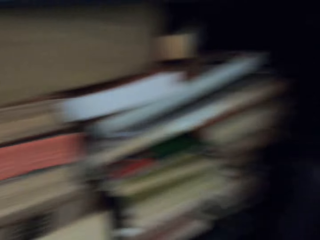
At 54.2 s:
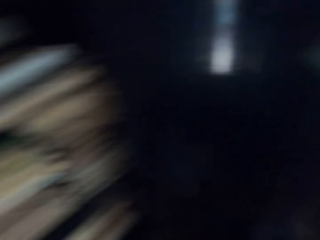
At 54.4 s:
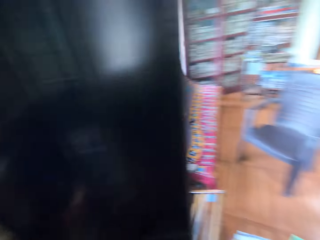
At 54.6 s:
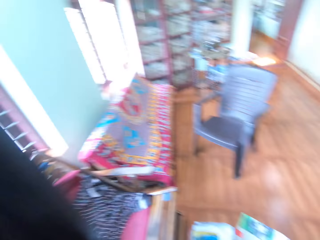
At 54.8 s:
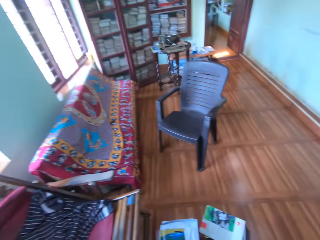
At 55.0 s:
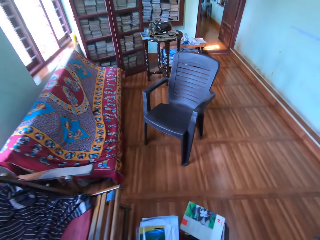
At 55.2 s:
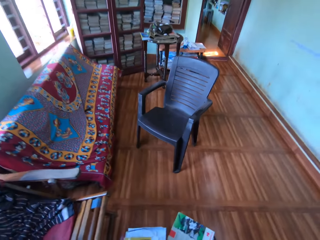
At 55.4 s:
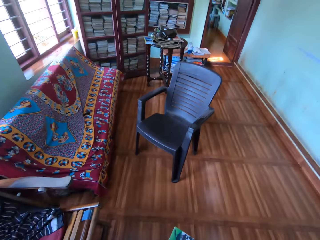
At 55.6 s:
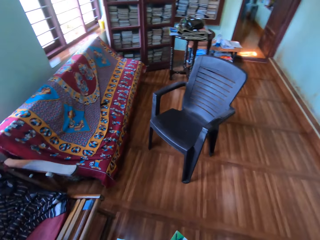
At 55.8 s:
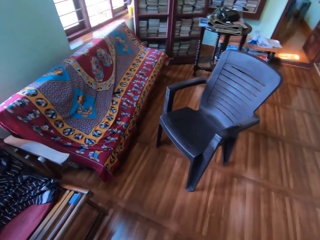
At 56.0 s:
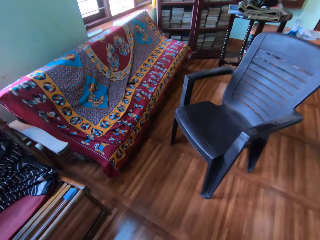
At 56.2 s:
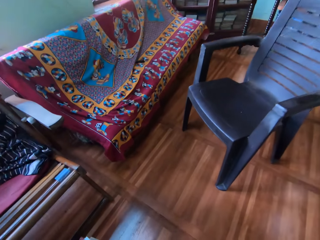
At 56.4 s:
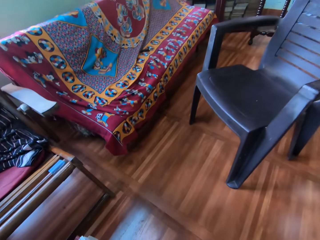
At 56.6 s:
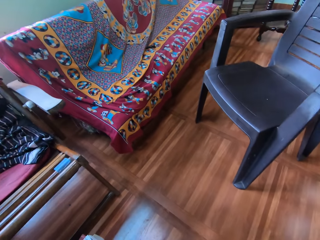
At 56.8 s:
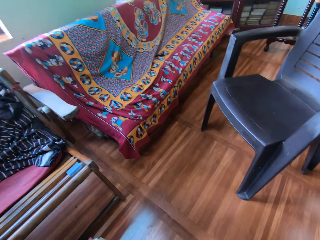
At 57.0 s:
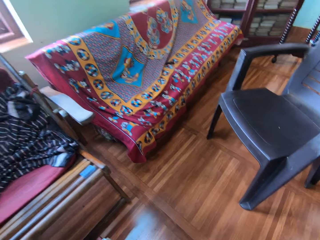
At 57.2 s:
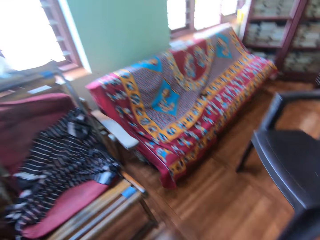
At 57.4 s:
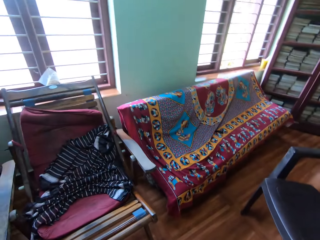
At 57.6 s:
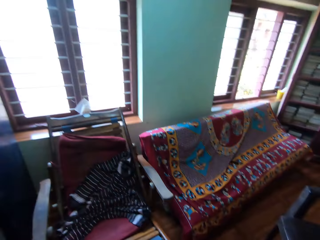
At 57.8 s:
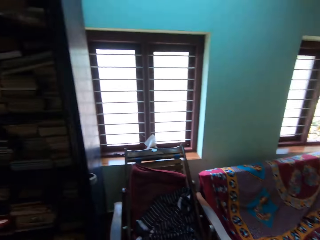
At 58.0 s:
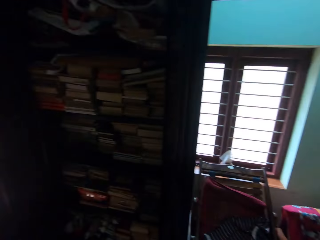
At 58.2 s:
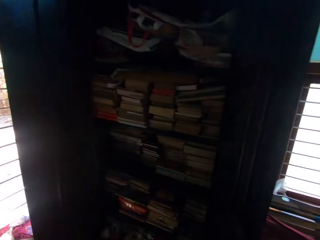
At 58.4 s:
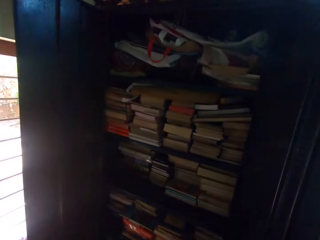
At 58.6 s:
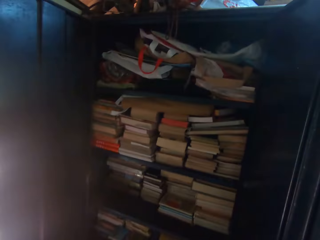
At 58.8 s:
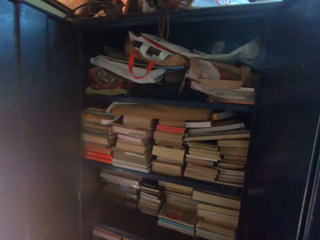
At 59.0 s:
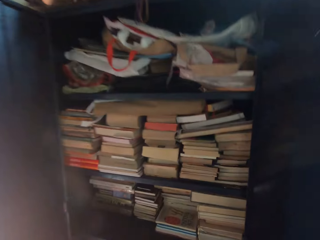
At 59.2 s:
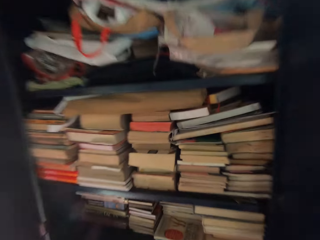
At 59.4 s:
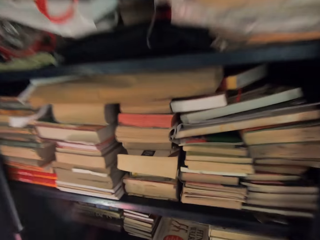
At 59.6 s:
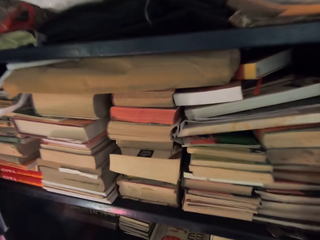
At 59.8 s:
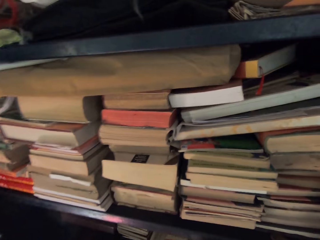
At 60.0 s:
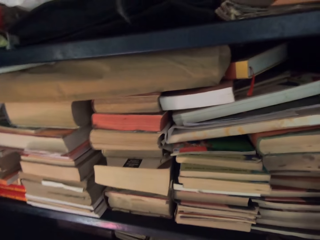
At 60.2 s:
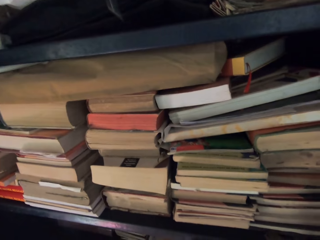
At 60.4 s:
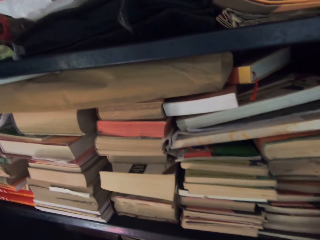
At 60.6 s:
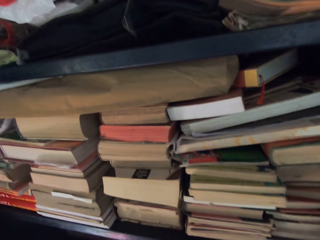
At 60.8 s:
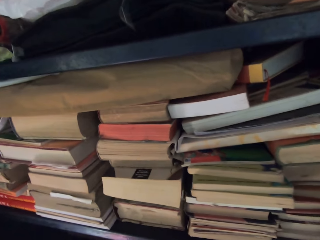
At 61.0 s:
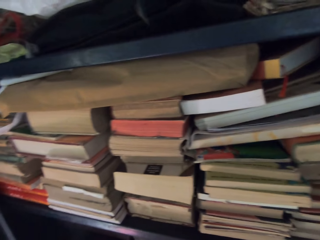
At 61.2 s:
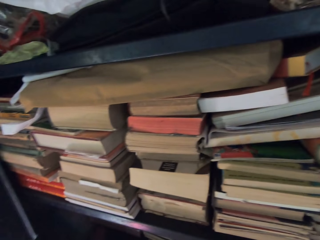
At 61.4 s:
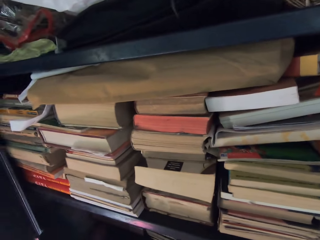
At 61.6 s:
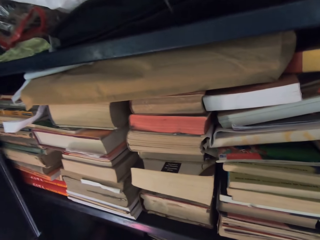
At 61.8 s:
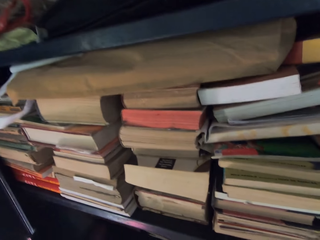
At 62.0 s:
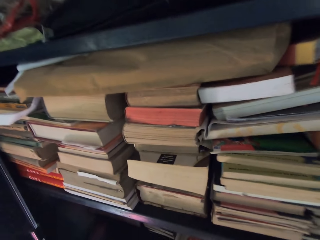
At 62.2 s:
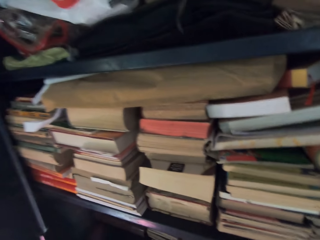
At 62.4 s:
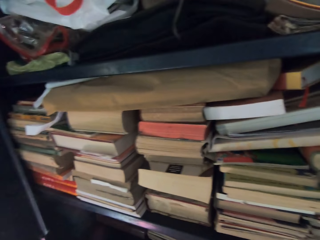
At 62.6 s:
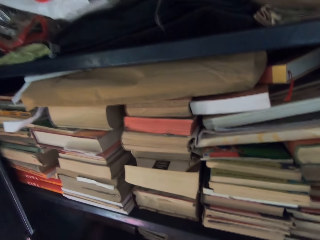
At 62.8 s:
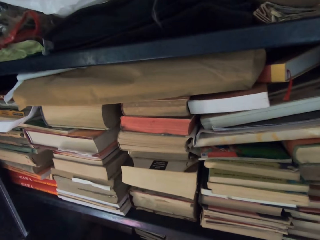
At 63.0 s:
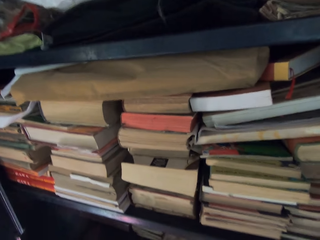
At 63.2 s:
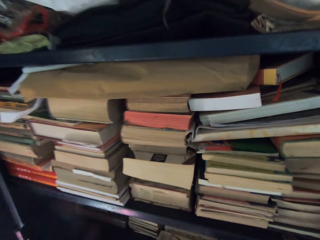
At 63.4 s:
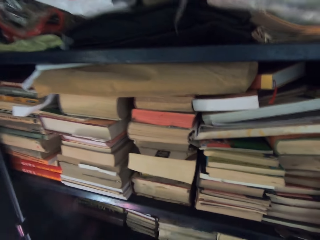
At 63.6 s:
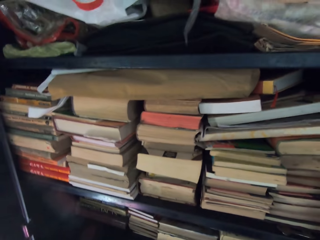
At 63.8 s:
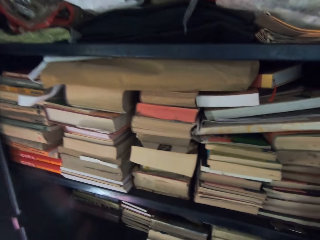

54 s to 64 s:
The camera wearer walks around the room. He puts books on the floor. He walks around the room. He picks some books from the shelf with his hands.

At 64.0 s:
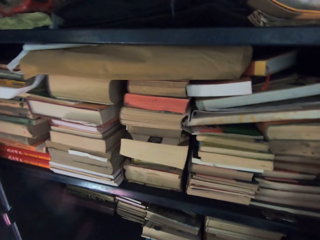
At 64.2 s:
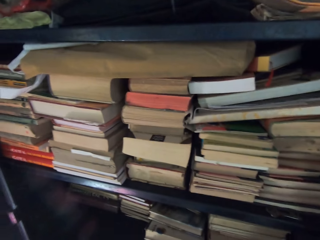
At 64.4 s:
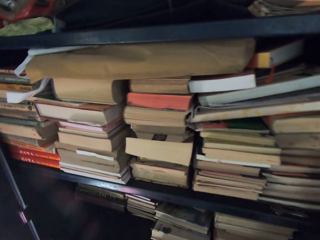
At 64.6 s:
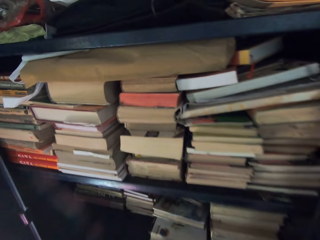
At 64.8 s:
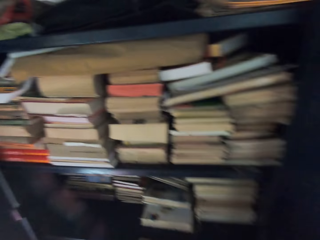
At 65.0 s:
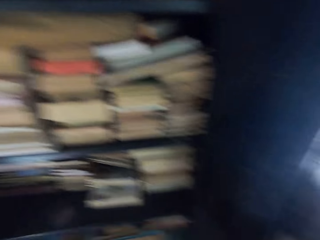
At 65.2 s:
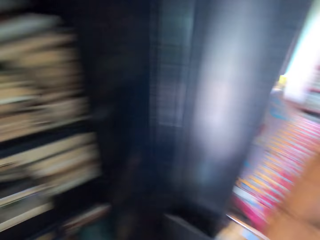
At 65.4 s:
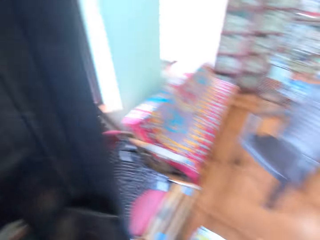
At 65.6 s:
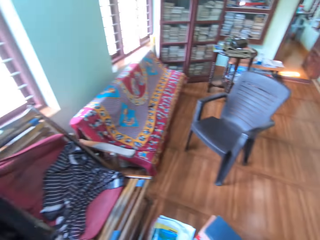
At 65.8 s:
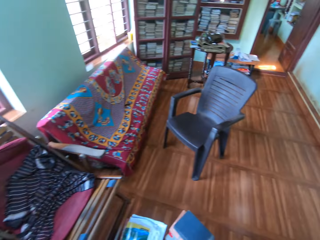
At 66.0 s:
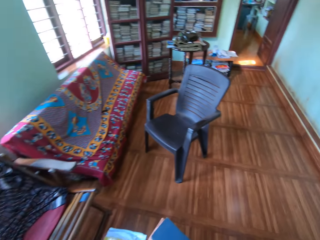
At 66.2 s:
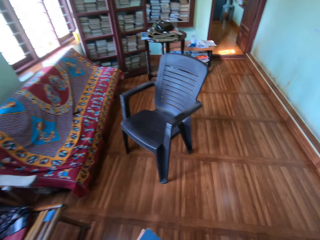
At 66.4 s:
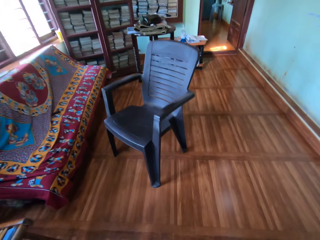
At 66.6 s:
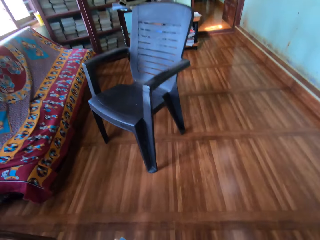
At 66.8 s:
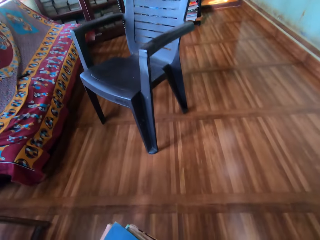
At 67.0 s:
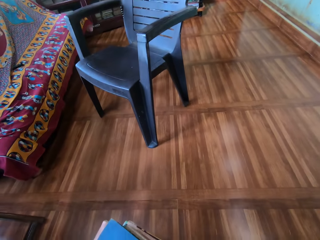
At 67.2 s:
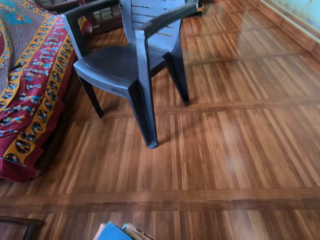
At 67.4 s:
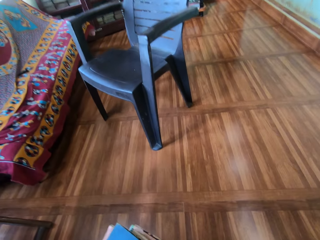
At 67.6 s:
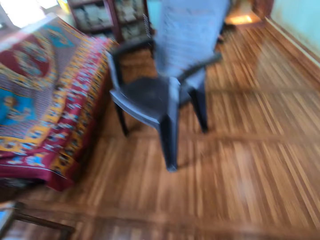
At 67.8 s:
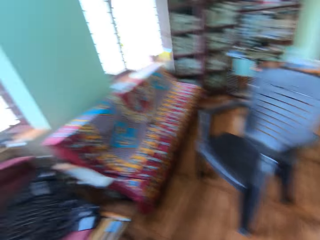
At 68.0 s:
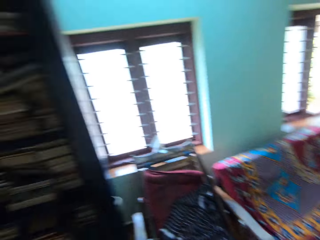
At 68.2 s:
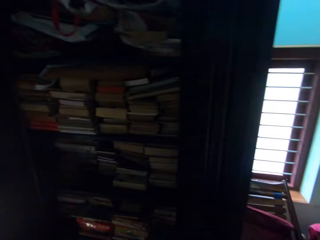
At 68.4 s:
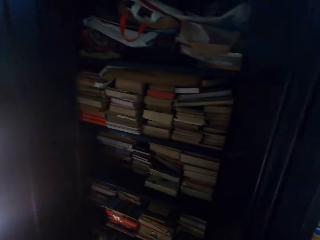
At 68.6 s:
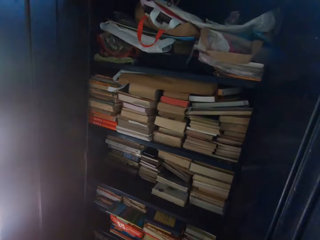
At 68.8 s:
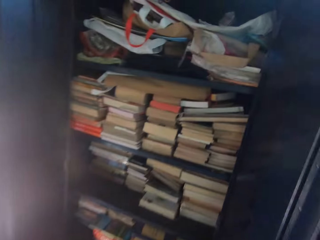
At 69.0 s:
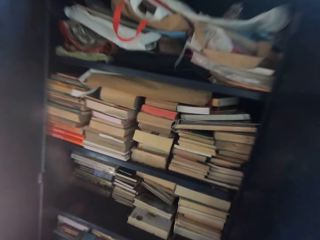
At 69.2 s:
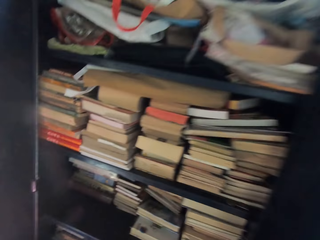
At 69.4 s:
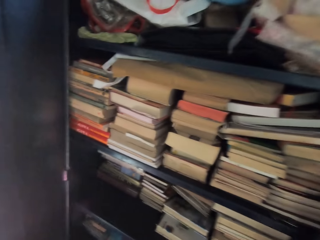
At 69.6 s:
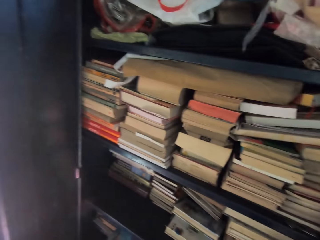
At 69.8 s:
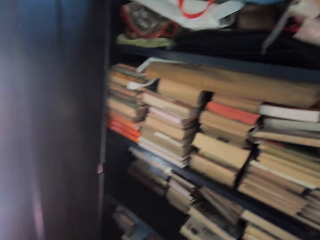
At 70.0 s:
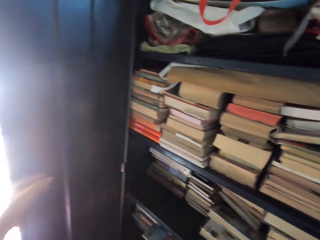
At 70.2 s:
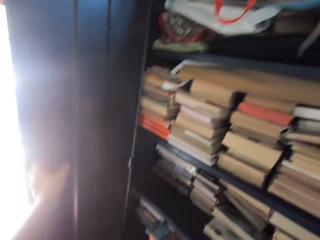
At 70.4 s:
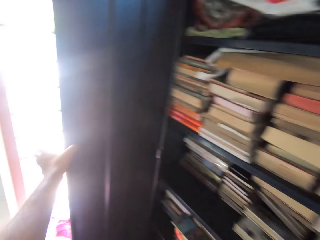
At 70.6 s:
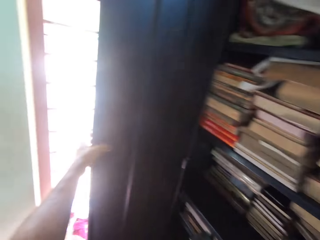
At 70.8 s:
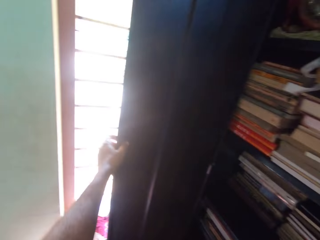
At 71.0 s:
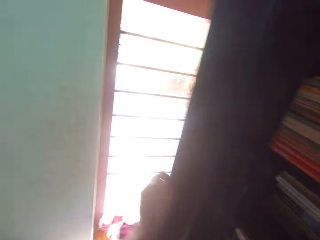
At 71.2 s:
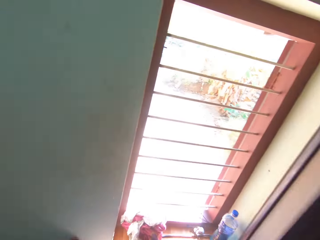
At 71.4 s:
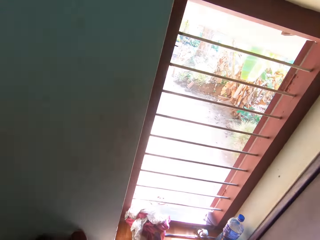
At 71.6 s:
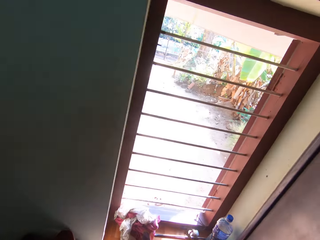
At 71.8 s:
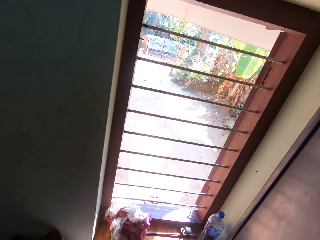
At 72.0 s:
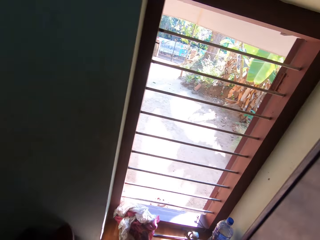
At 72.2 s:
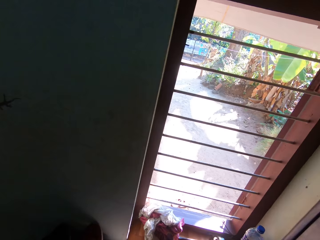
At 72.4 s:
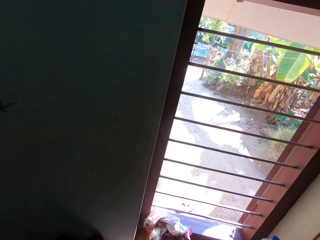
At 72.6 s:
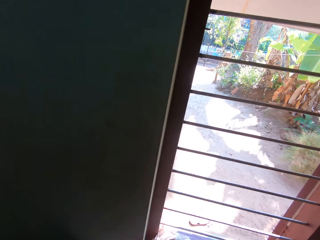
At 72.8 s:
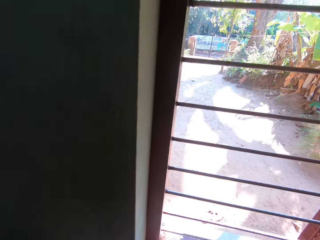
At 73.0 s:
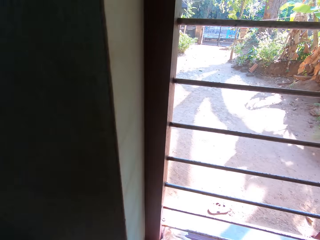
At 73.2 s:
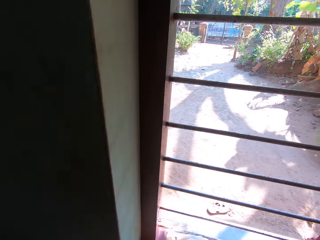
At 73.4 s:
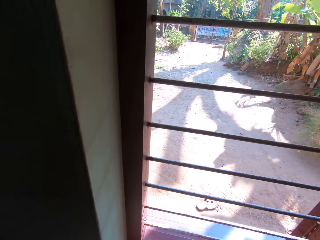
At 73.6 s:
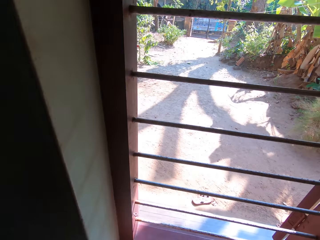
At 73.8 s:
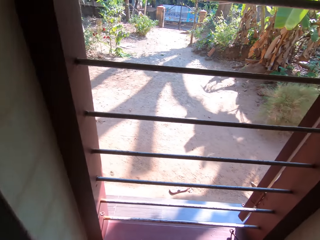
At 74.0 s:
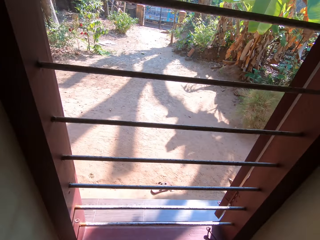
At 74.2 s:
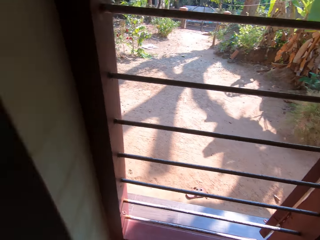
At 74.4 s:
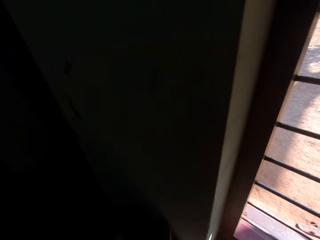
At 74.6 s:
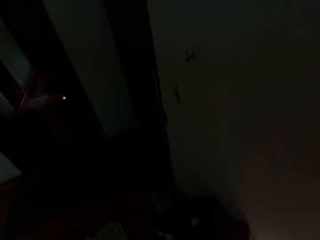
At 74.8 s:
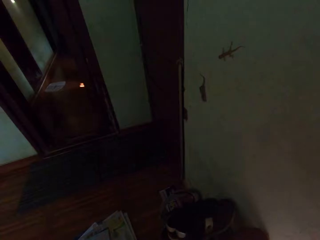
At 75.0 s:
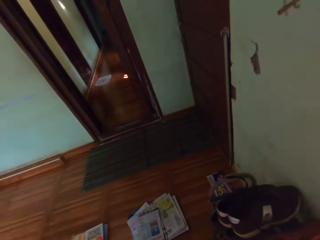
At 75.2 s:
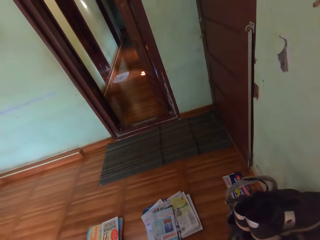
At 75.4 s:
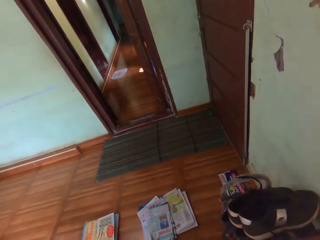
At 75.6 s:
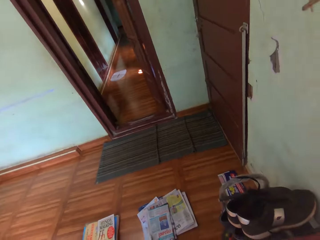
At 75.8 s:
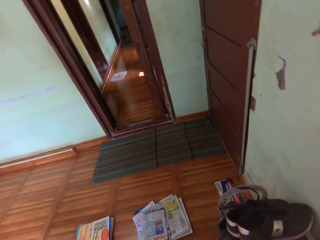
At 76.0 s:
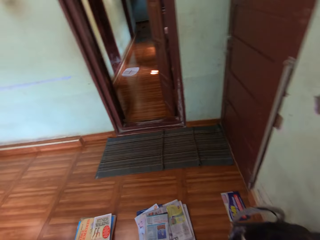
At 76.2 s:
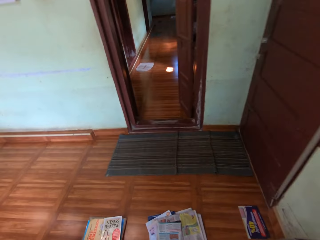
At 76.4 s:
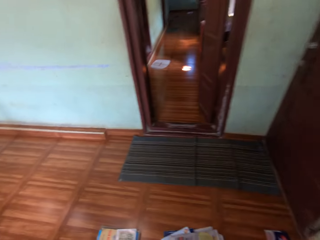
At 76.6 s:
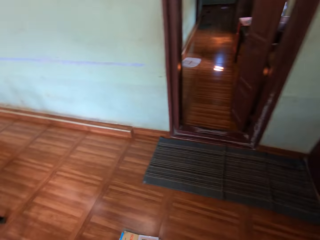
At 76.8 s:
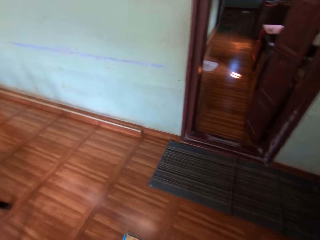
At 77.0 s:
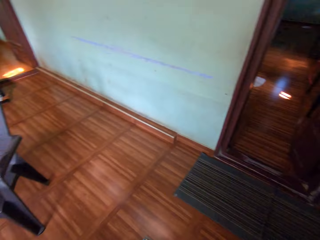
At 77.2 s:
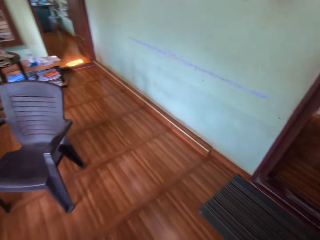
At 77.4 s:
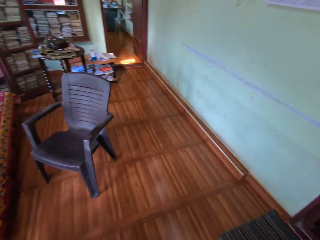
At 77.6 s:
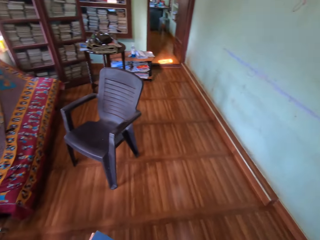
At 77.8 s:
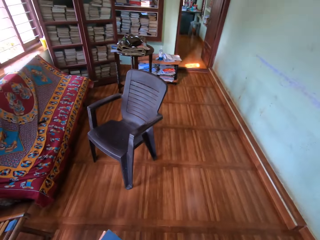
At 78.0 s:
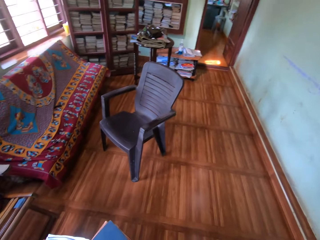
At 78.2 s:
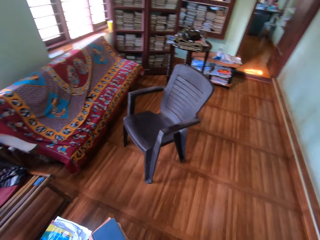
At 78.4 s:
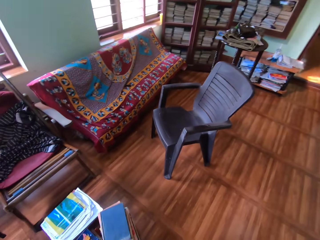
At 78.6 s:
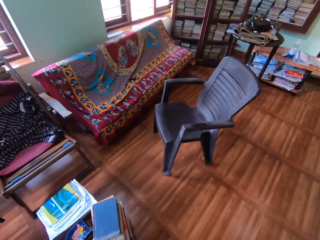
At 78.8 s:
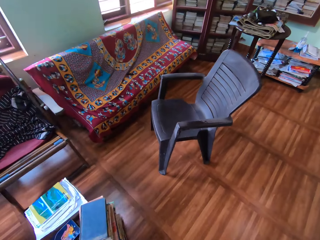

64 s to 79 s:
The camera wearer walks around the room. He looks around. He closes the shelf with his left hand. He touches the door. He picks a napkin from a window with his left hand. He looks around.
